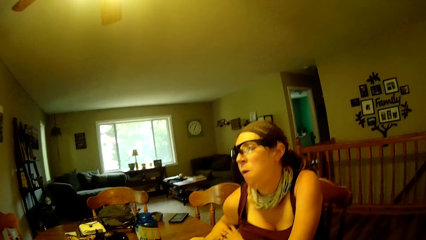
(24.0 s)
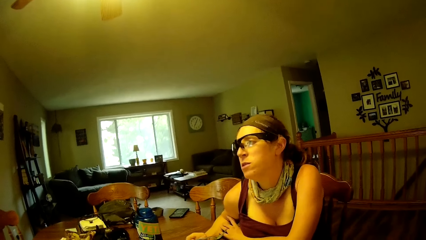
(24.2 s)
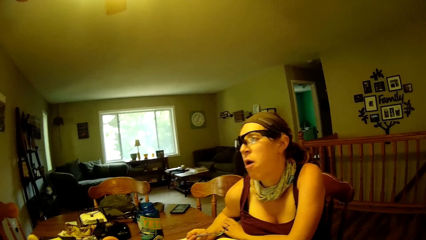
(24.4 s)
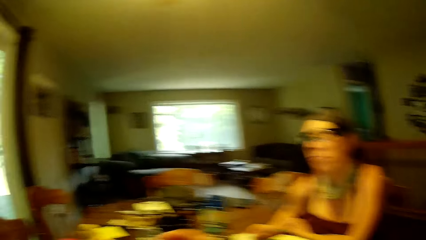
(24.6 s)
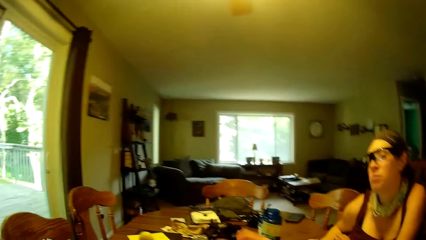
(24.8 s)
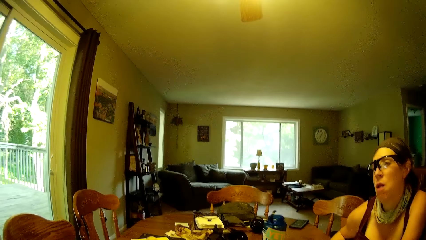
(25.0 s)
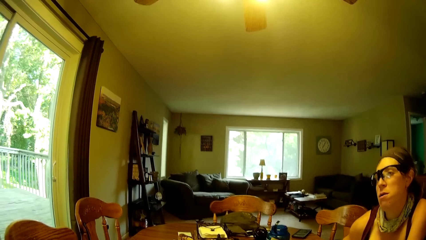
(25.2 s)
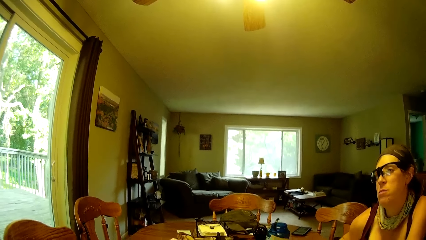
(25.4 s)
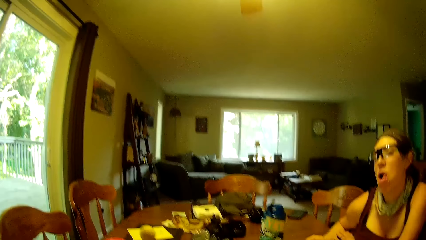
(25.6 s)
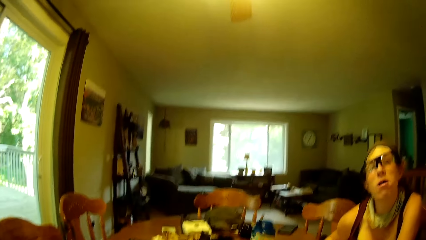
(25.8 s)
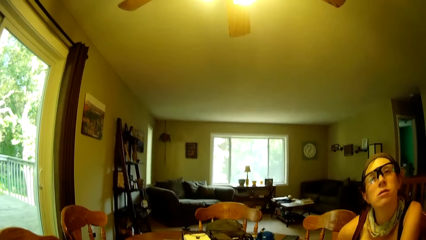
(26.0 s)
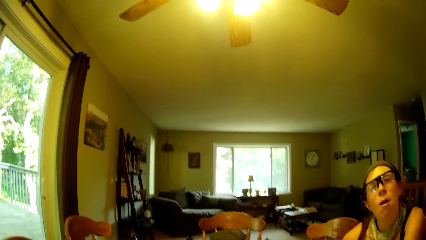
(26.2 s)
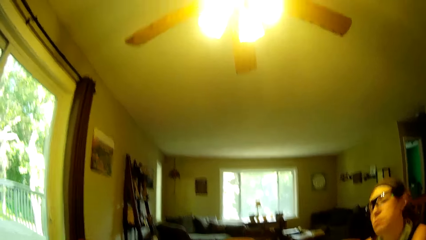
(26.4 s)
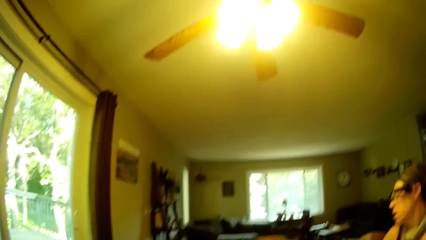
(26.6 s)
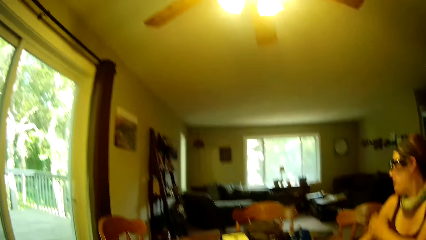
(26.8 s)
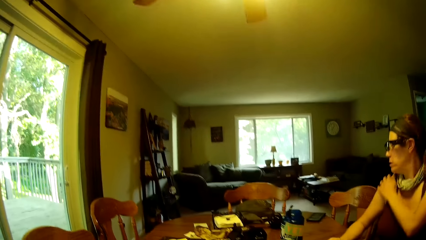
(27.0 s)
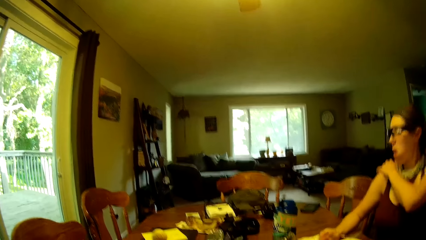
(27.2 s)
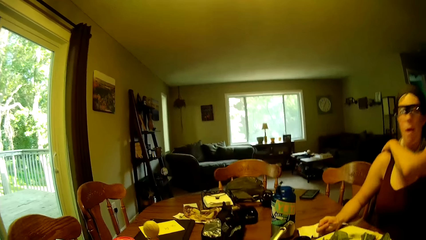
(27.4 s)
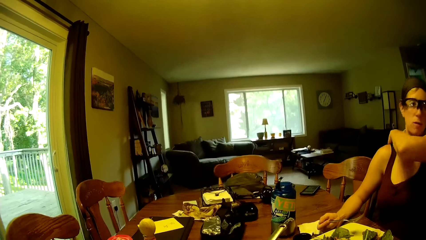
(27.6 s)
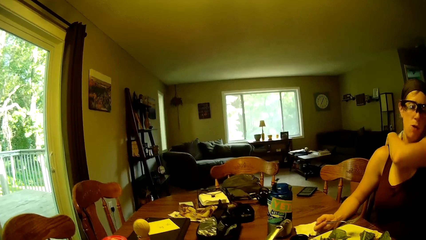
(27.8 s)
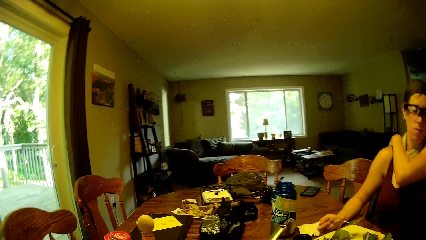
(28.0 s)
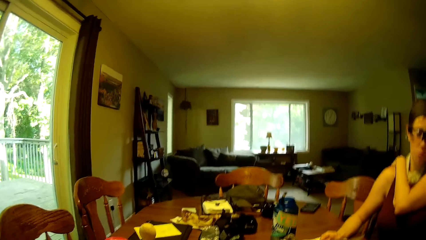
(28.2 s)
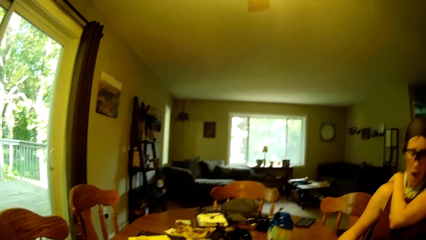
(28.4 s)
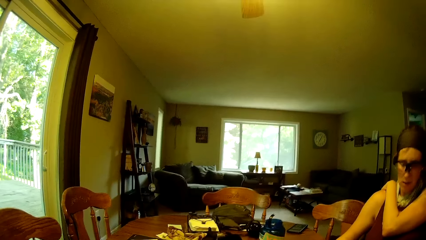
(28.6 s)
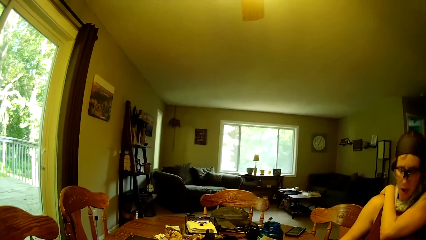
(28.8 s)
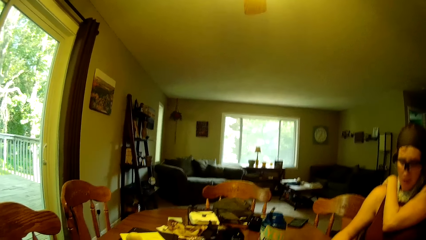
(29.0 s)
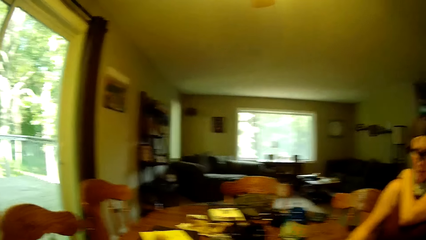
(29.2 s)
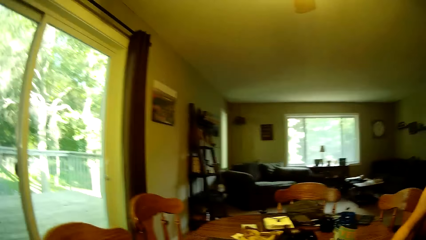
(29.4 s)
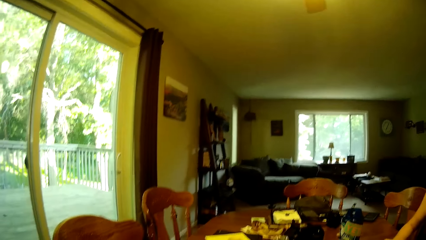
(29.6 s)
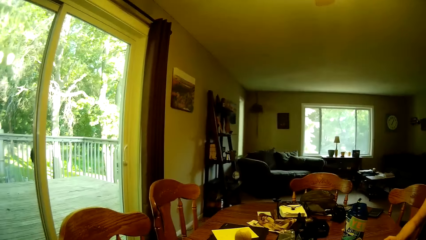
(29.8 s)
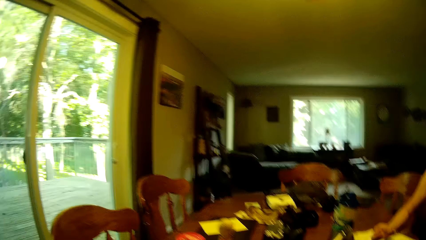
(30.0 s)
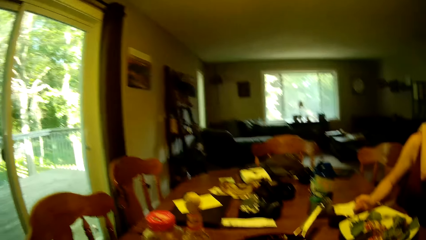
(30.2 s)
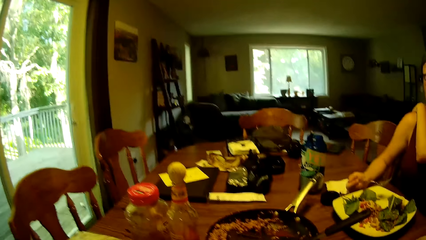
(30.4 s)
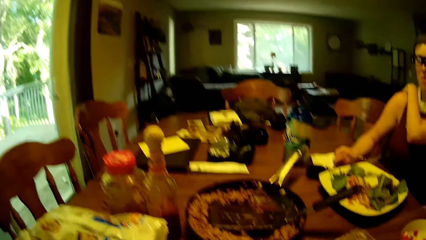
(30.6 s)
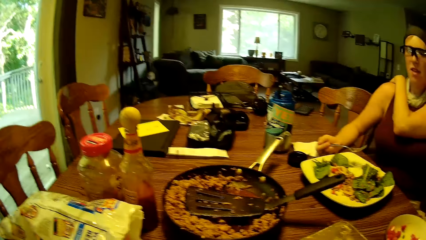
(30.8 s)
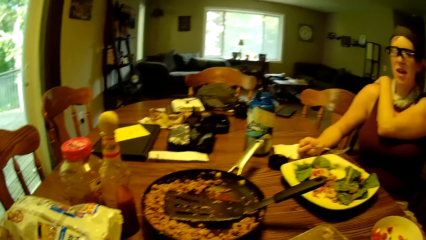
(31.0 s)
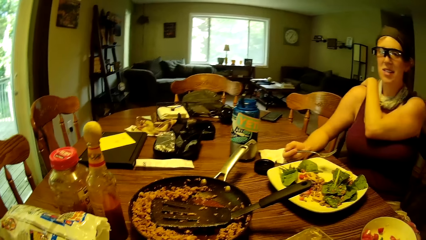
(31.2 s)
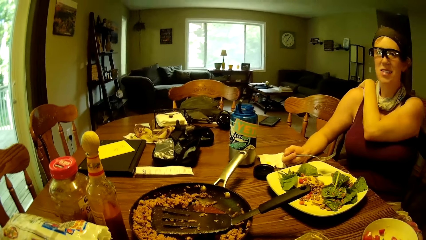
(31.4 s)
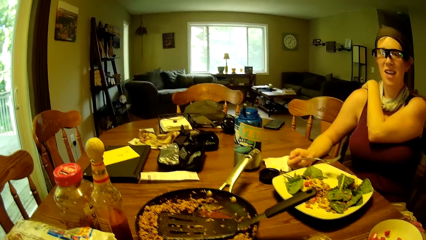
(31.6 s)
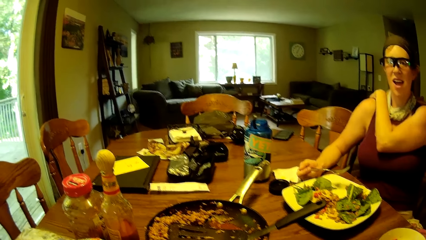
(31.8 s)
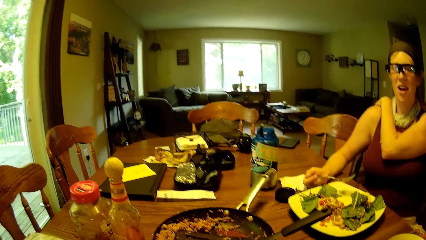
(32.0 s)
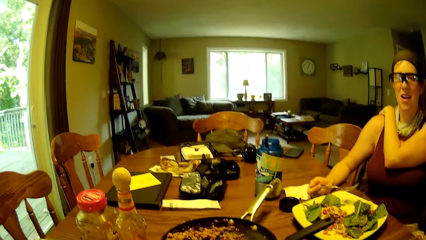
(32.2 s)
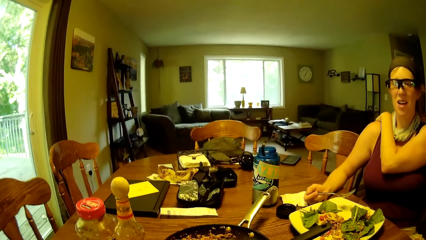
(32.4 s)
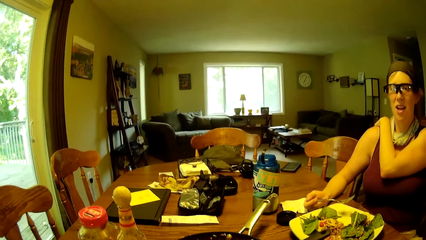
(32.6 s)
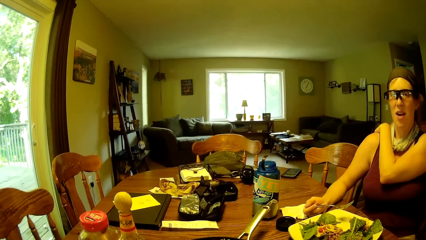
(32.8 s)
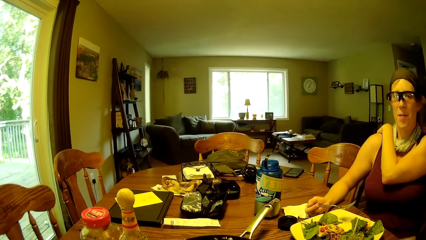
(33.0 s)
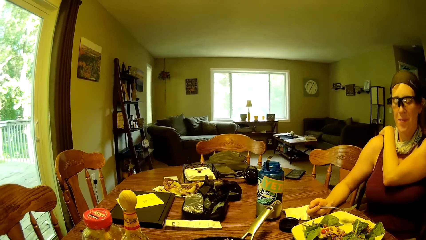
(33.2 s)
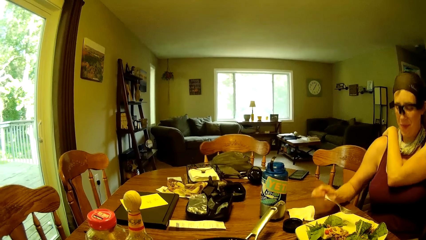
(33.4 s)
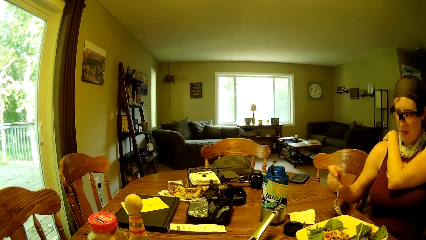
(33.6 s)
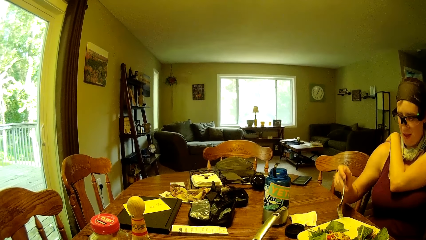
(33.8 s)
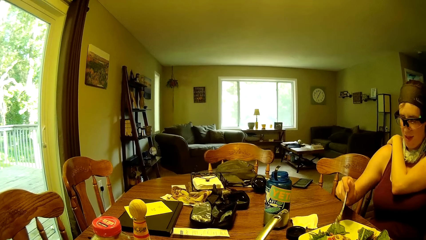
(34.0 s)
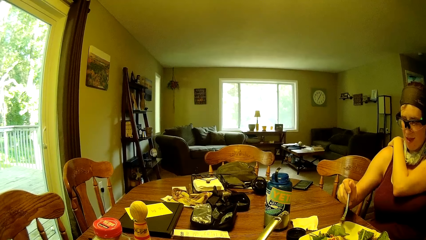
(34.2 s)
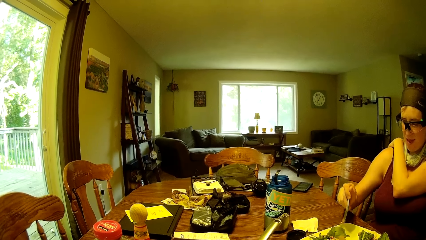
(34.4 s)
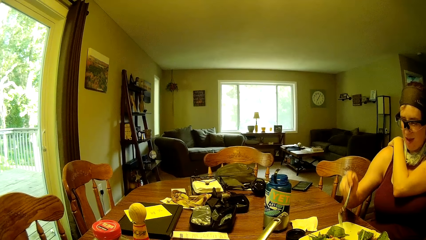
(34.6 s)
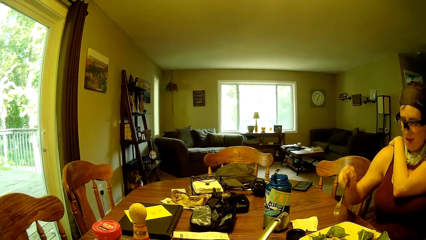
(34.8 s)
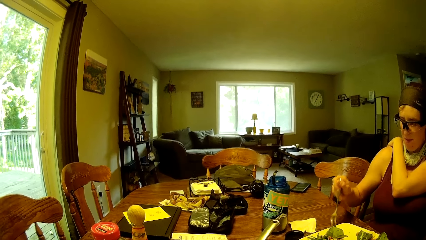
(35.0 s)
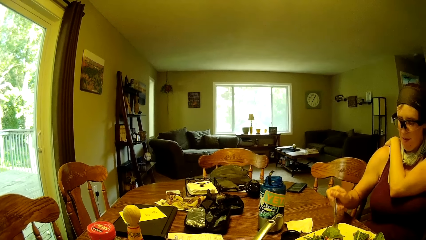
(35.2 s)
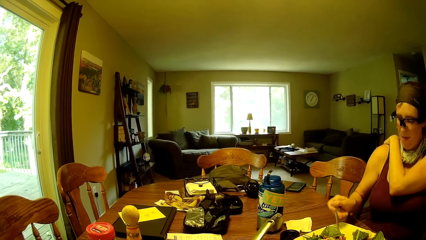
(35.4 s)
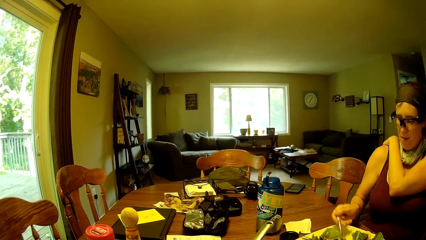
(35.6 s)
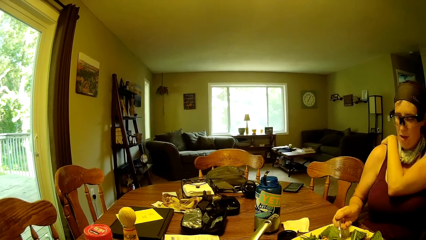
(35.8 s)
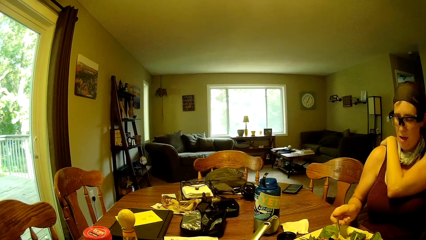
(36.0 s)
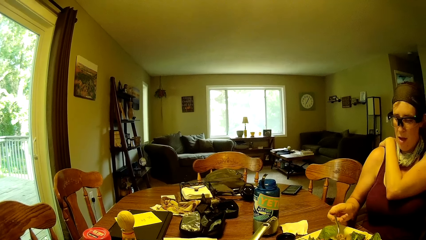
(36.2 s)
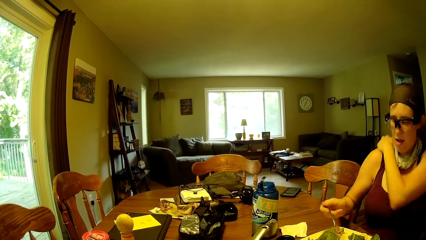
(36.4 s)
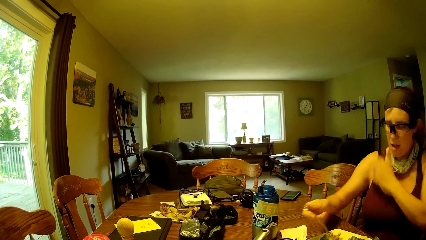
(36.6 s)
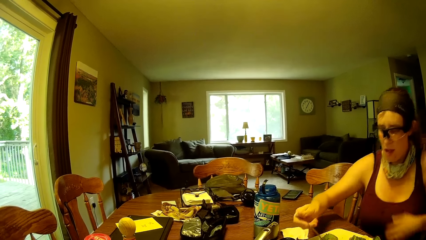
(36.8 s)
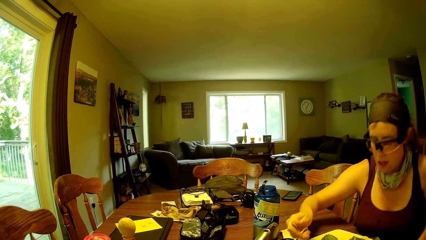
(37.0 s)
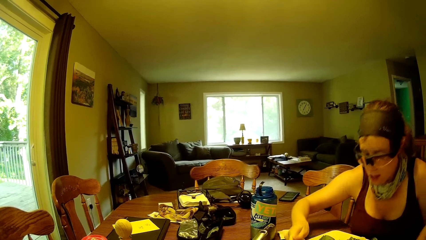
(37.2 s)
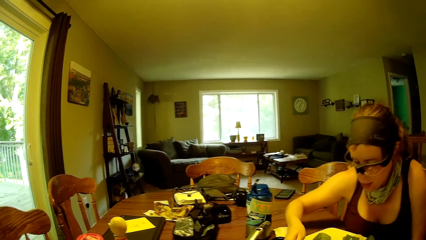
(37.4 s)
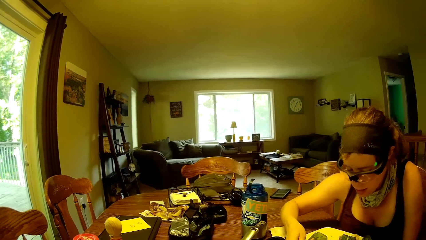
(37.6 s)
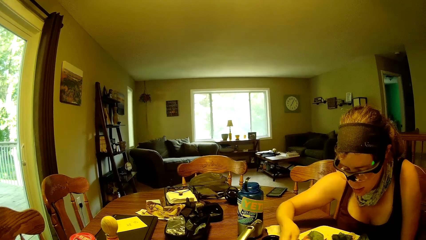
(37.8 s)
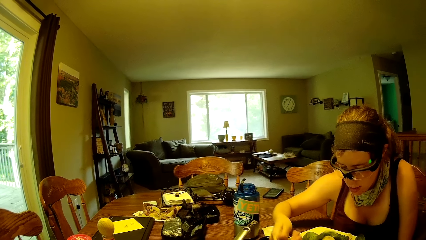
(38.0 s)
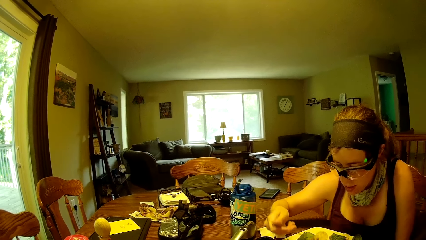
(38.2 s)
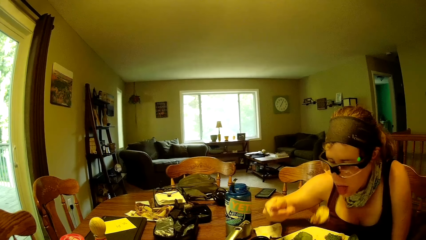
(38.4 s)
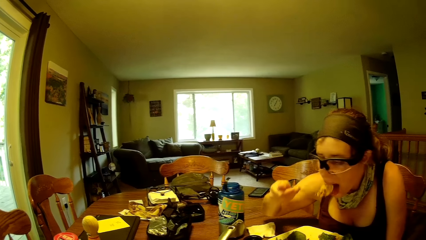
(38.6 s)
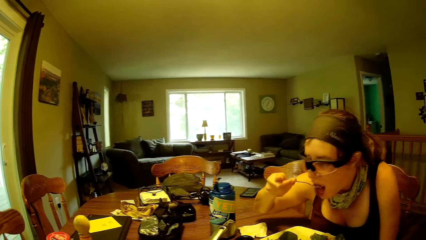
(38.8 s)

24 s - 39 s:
The camera wearer converses with a woman in the room. The woman rubs her back with her left hand. The woman stirs the food with the fork and scoops the food with the fork from the plate.
